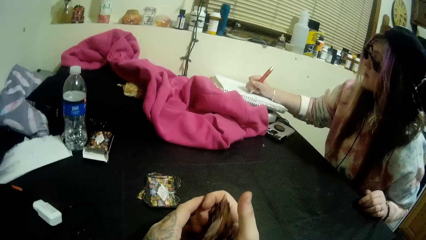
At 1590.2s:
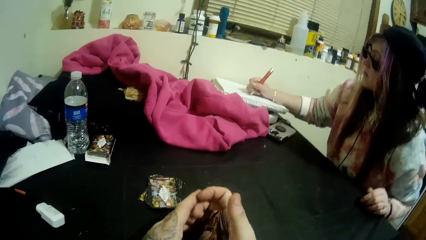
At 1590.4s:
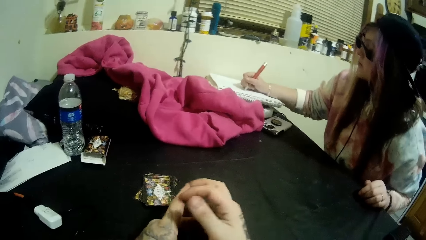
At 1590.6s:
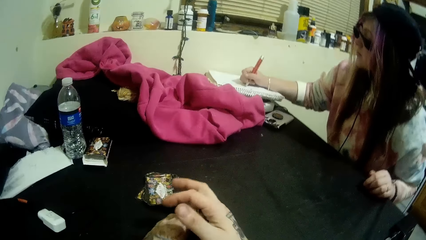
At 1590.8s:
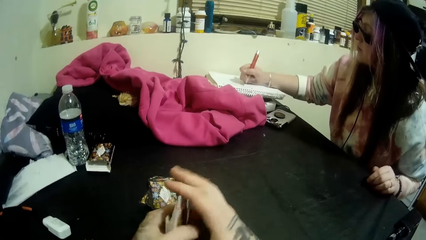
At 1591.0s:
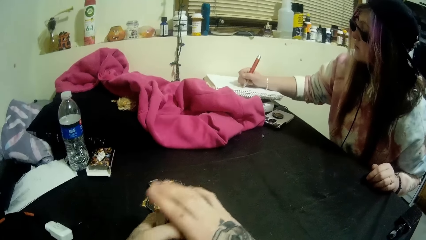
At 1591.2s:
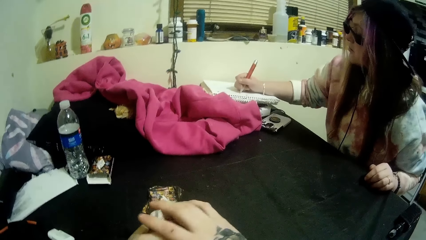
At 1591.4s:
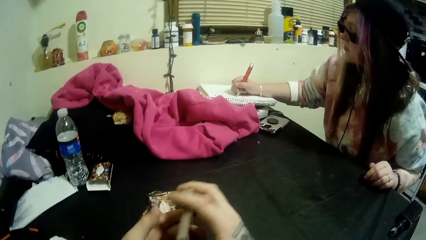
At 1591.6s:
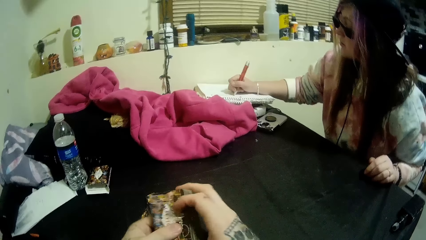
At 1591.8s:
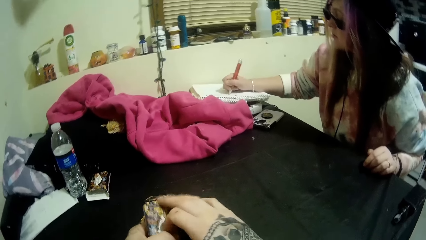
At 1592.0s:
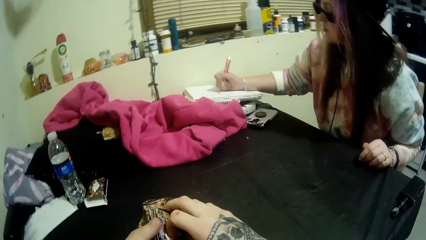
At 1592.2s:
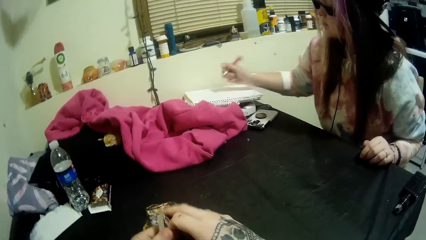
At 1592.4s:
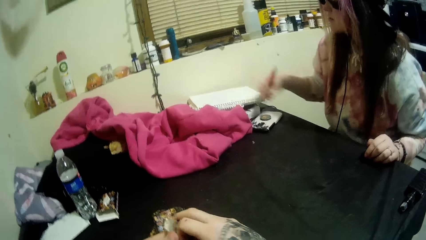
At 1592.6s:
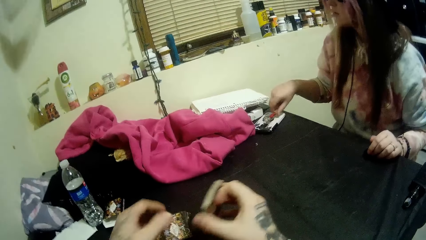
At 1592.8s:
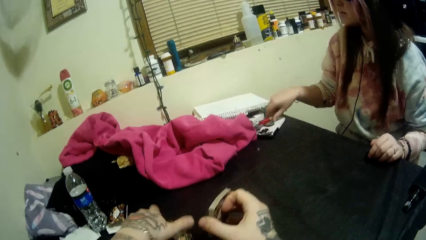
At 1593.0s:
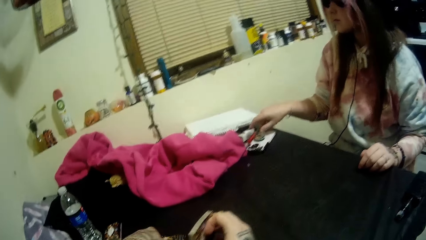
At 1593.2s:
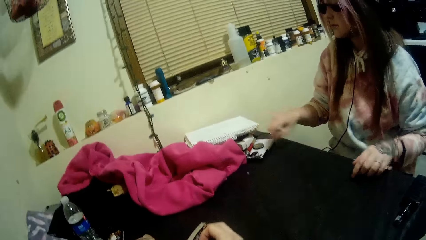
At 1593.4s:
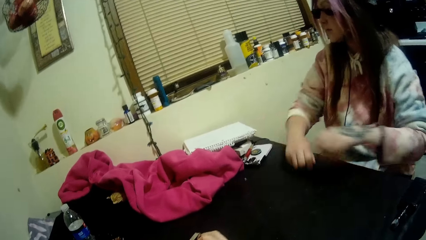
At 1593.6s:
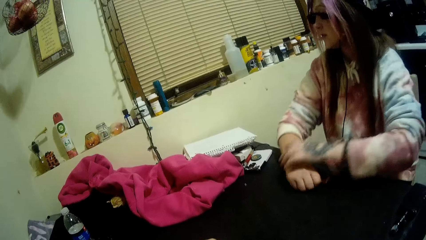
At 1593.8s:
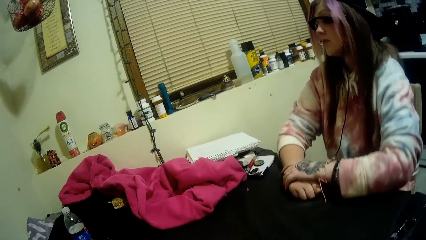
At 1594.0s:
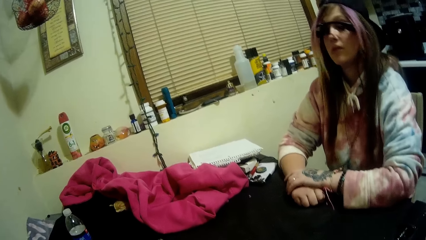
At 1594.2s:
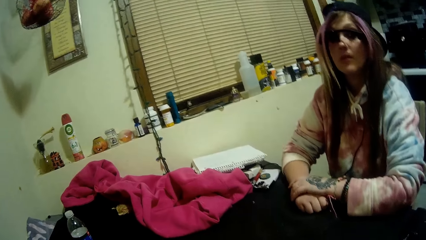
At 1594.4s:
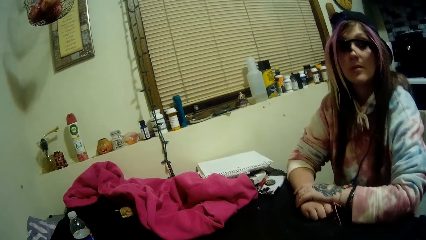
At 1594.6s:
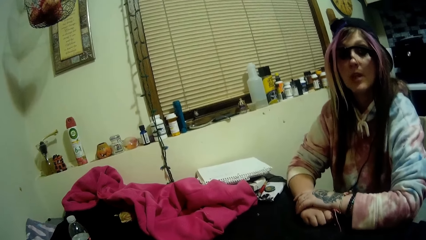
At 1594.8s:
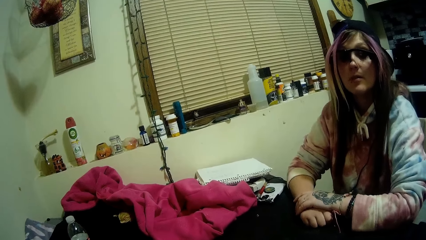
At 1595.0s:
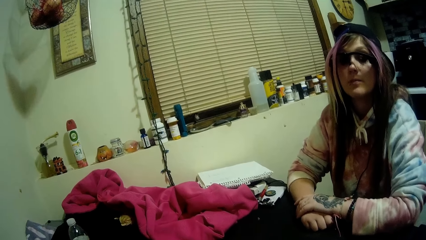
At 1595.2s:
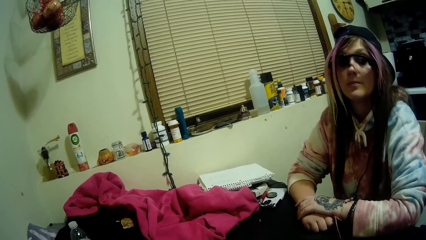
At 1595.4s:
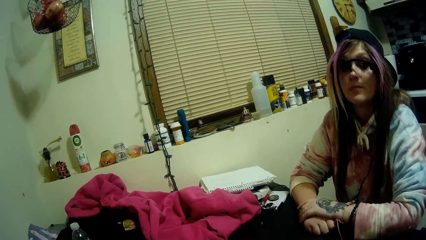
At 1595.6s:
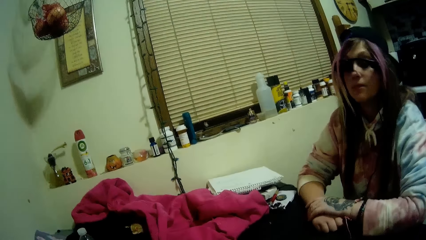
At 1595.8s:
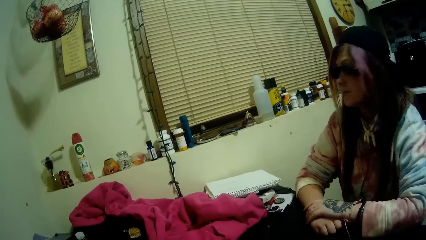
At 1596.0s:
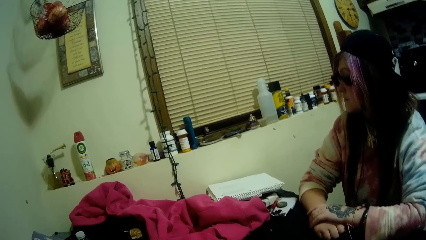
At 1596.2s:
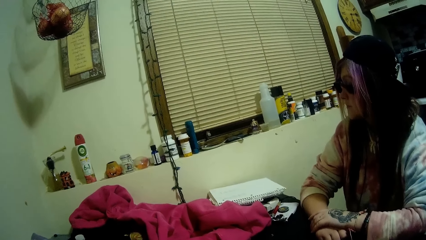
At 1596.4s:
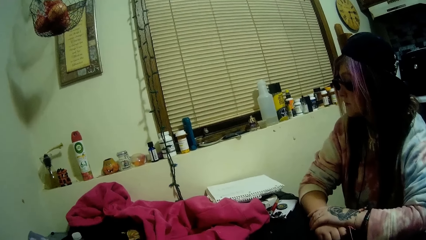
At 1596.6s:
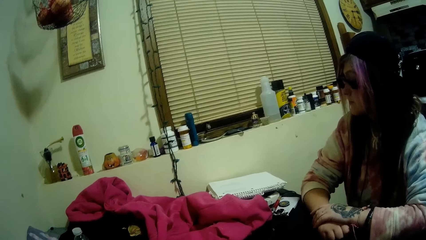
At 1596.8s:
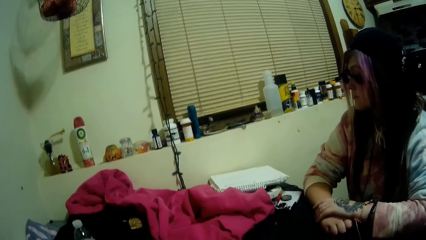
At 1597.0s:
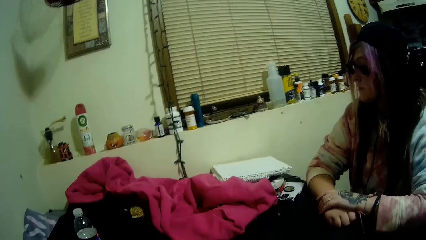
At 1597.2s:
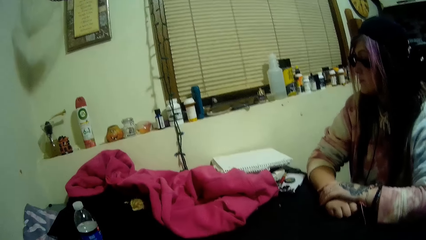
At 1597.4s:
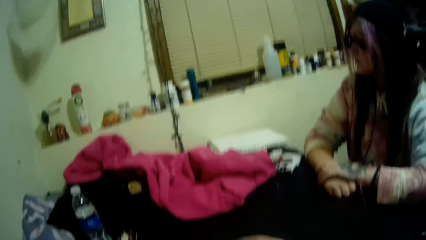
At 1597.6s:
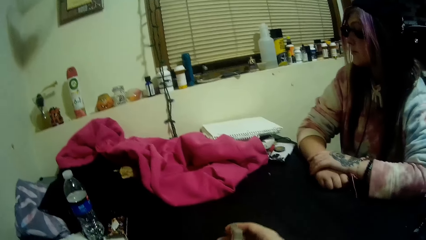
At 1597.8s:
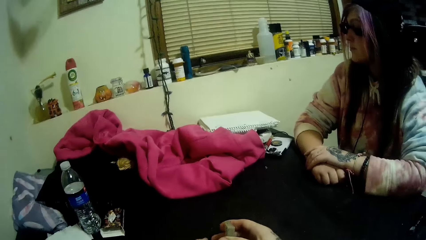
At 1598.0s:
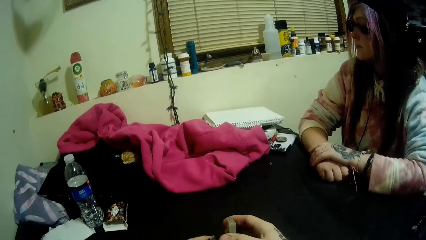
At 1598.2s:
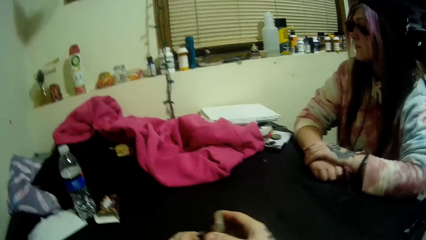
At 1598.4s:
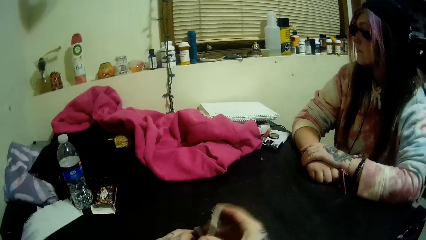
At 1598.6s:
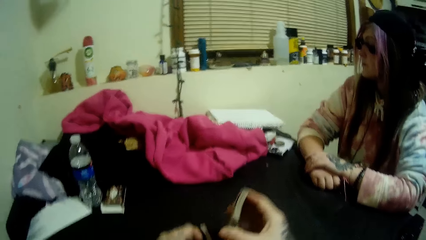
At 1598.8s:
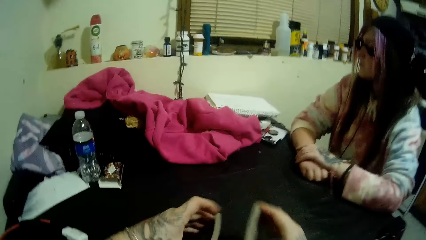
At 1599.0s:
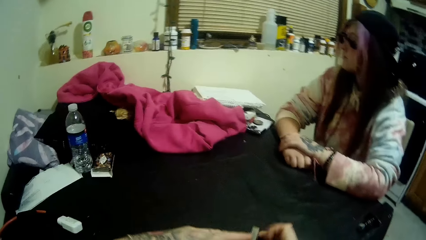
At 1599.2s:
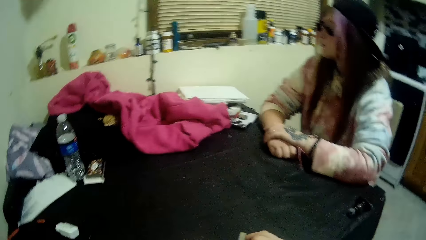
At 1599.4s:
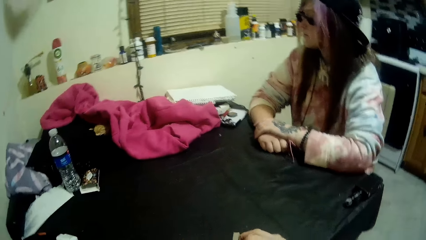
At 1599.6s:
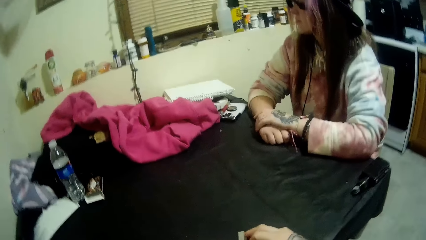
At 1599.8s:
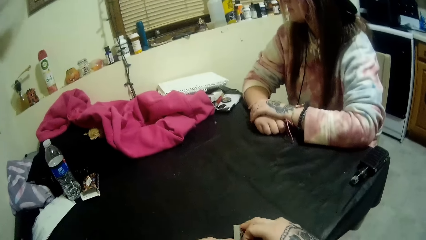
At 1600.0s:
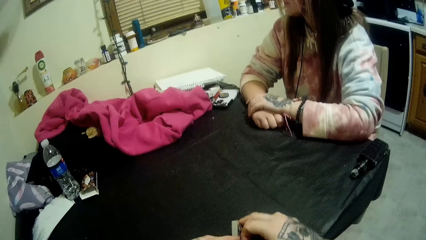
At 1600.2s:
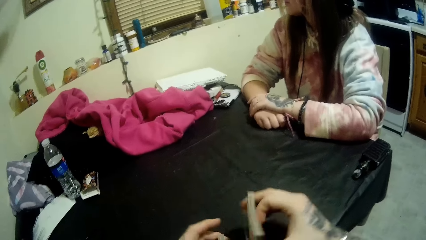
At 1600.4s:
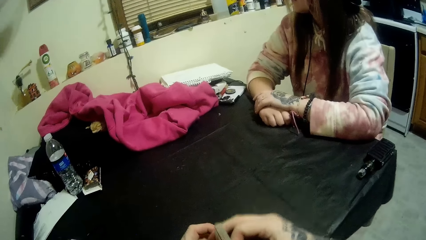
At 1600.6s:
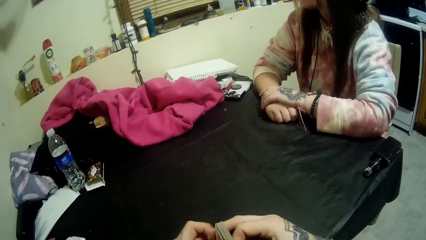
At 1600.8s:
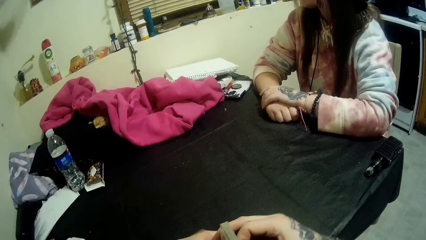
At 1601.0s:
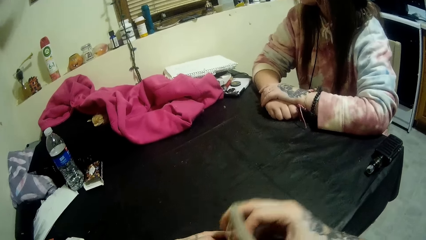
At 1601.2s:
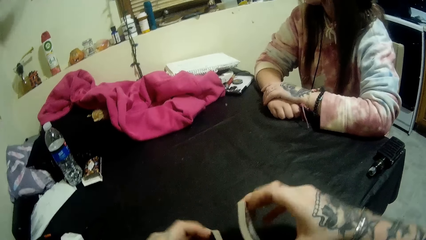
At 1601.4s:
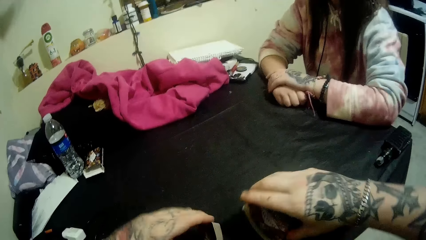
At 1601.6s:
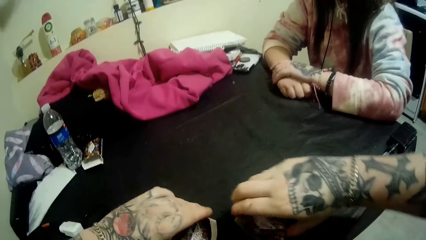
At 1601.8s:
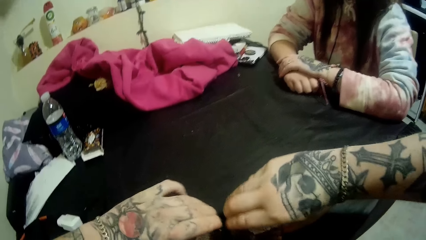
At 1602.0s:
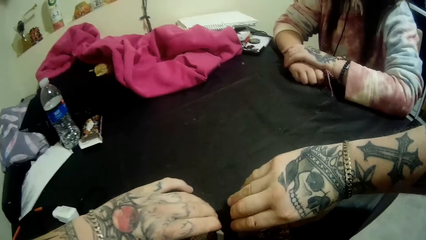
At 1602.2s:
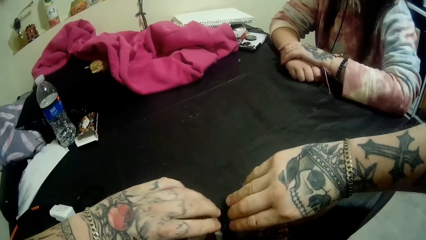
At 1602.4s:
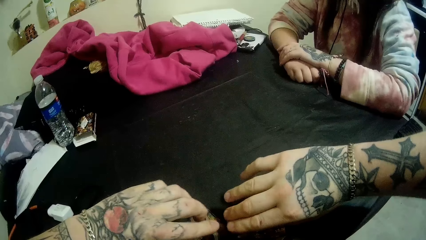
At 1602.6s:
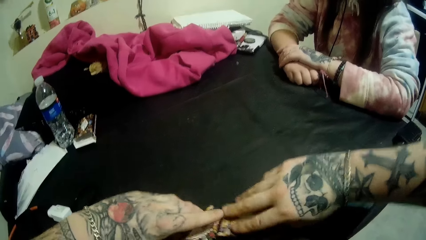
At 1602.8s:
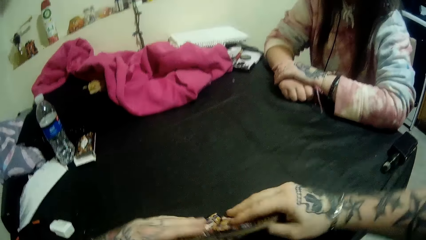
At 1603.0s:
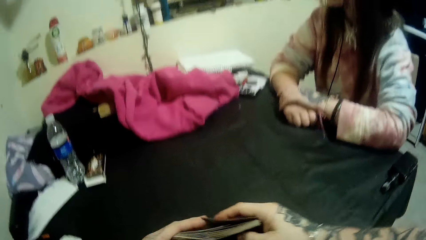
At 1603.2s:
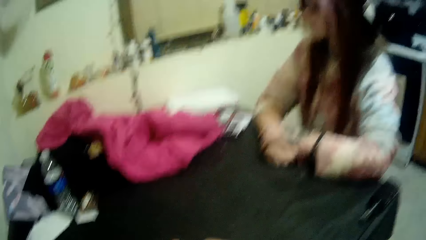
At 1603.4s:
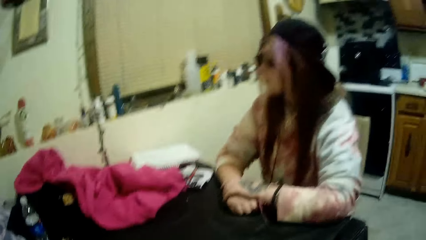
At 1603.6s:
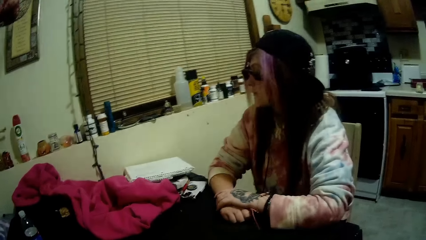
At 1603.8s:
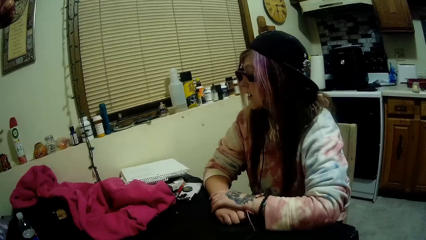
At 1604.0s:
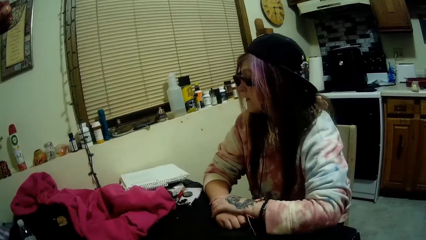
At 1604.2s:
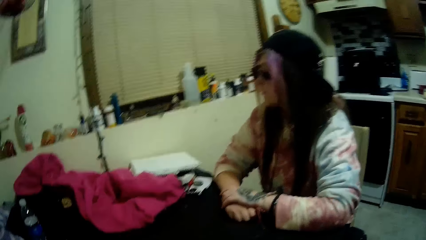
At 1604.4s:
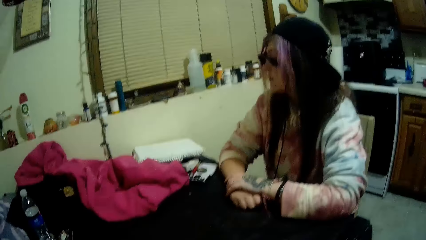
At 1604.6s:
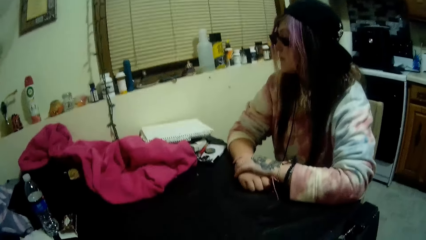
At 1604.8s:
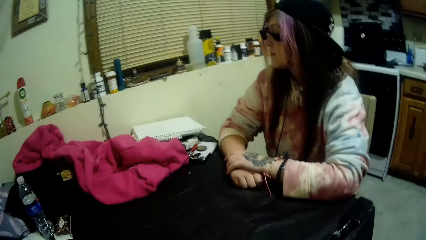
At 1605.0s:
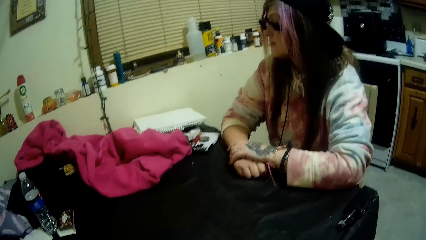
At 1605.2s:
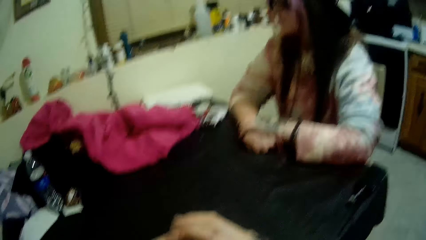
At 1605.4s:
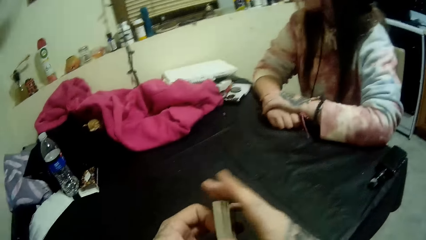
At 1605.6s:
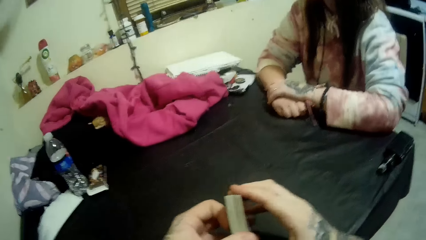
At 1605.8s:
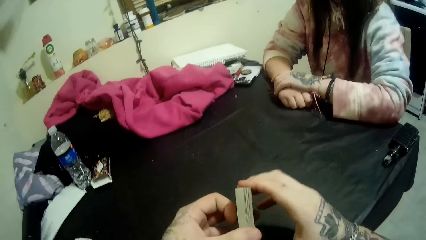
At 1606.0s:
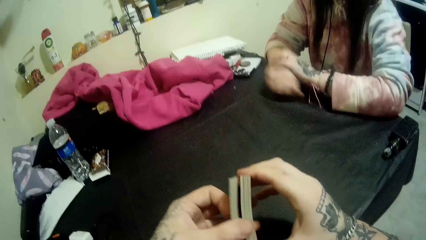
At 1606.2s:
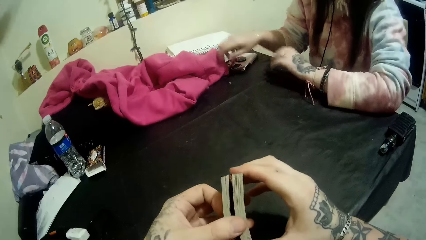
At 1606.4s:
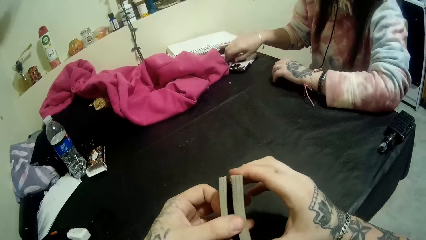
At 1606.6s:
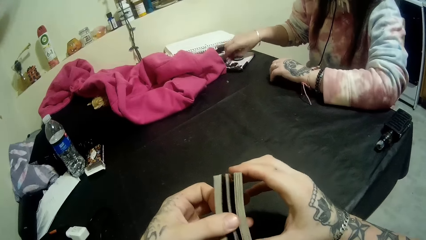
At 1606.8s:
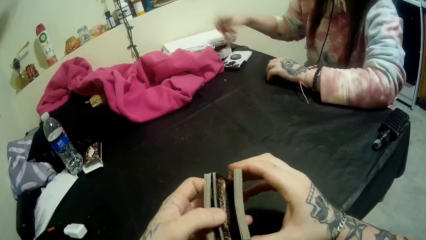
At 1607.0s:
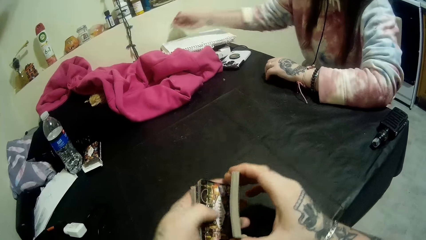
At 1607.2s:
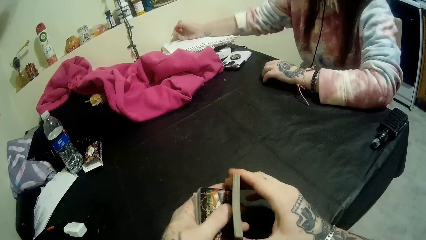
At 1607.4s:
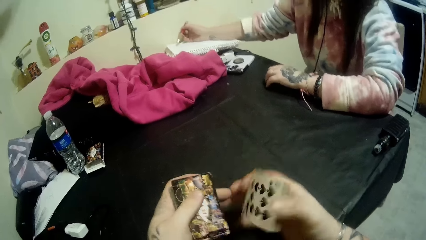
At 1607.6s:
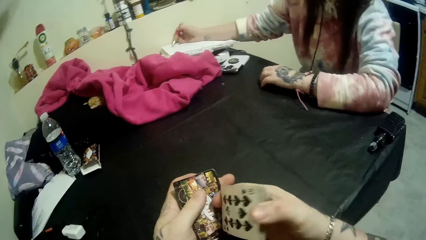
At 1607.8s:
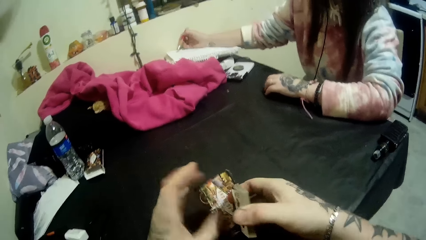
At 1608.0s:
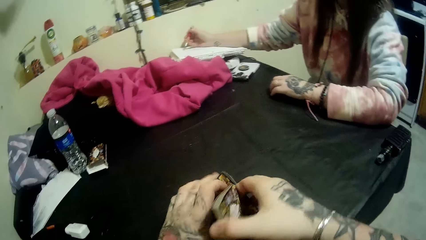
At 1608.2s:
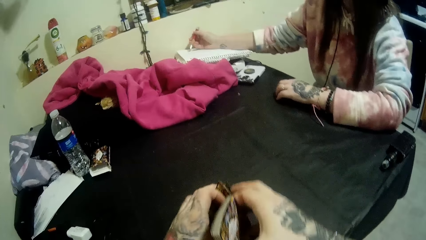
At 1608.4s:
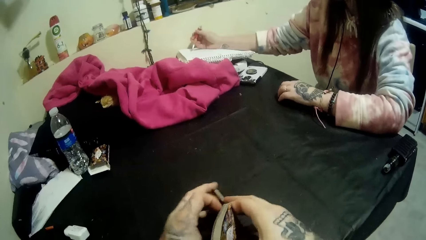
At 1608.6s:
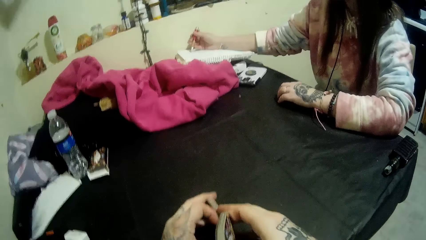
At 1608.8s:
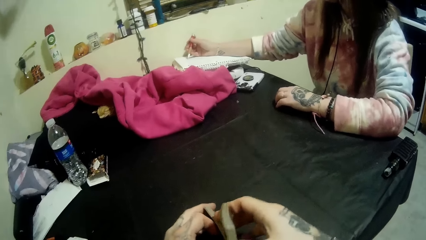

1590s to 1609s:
The camera wearer shuffles the playing cards together. The woman drops the pen on the table with her right hand. The camera wearer looks at the woman. They shuffle the cards together. The woman picks up the pen from the top of the table with her right hand. She touches the notepad with the pen in her right hand.
